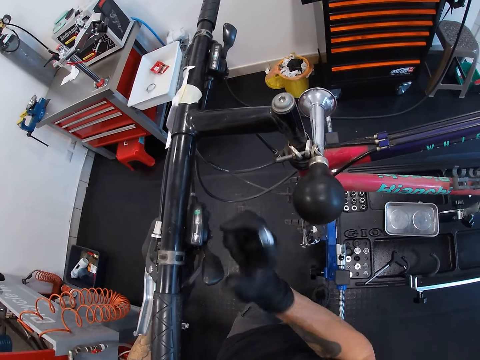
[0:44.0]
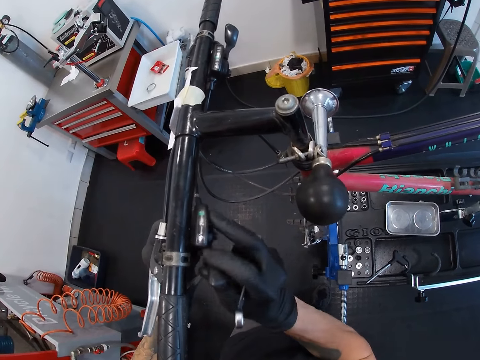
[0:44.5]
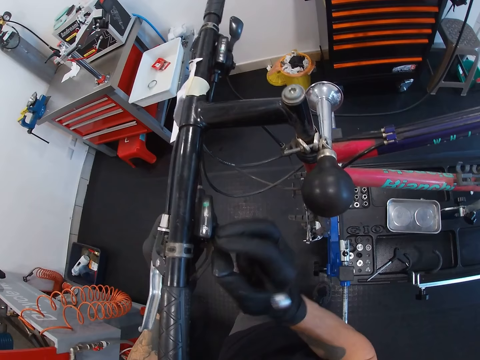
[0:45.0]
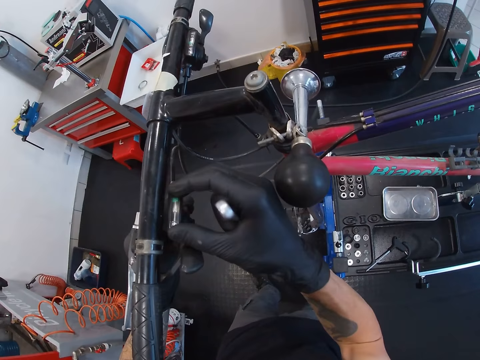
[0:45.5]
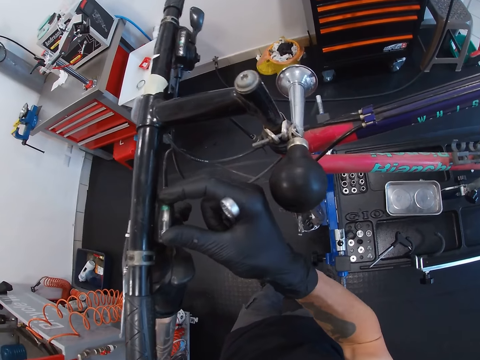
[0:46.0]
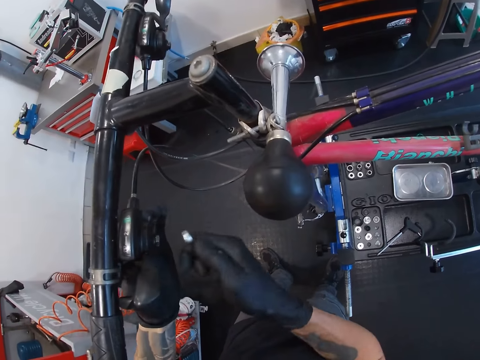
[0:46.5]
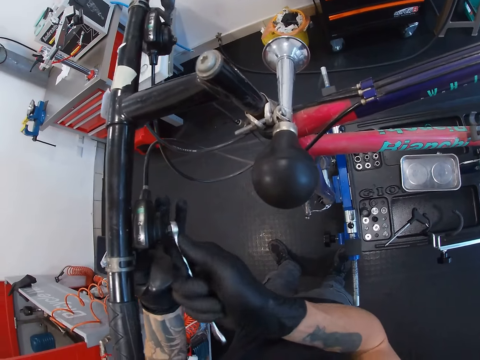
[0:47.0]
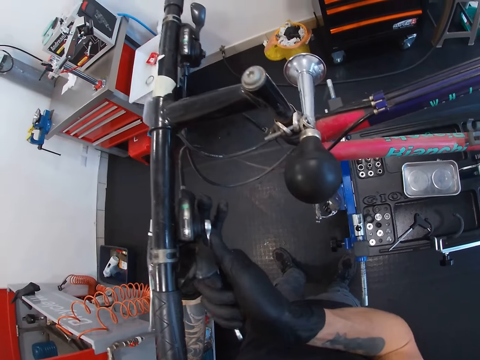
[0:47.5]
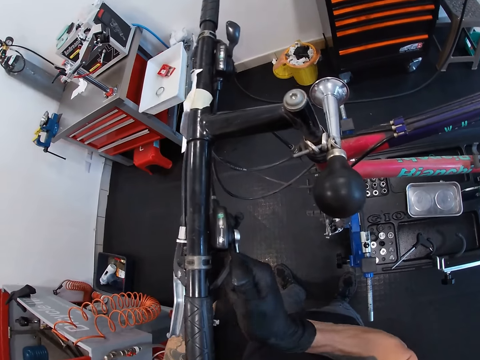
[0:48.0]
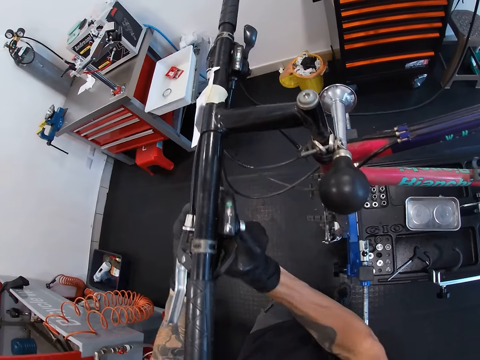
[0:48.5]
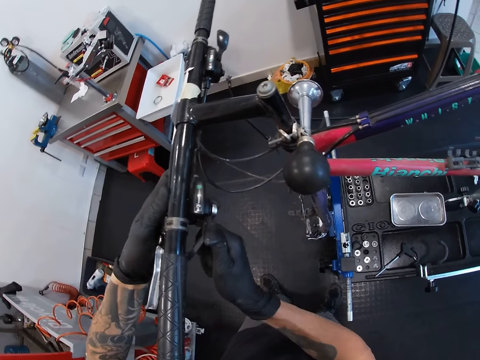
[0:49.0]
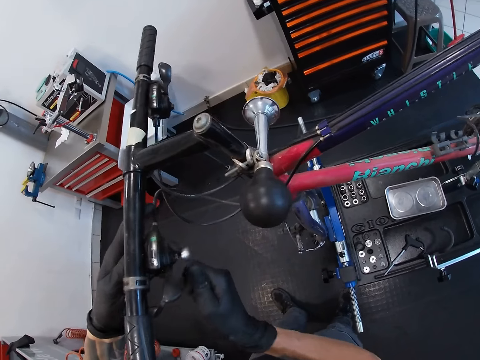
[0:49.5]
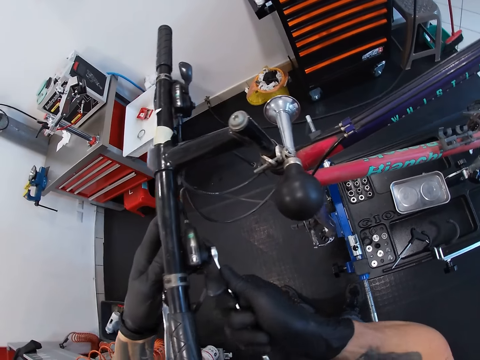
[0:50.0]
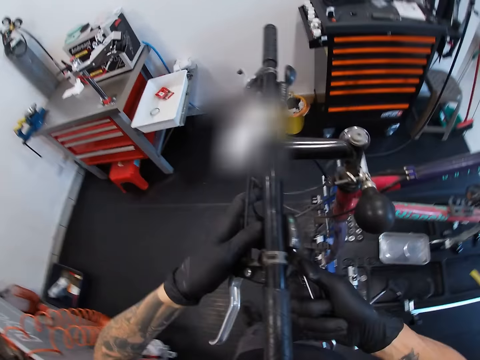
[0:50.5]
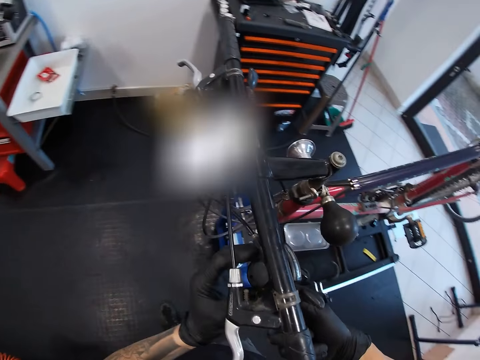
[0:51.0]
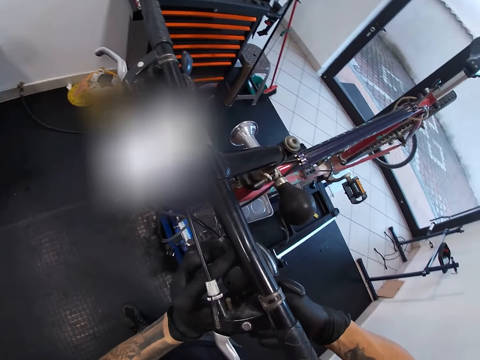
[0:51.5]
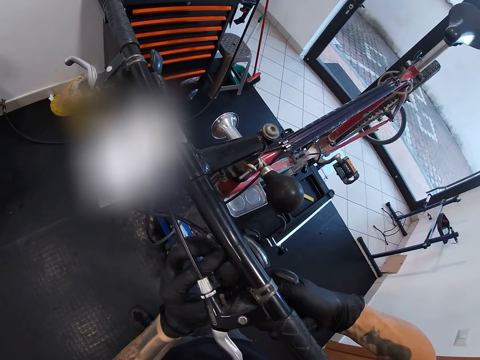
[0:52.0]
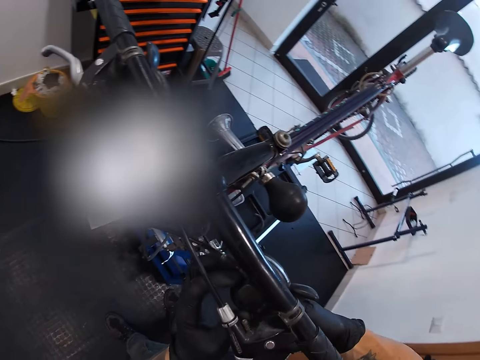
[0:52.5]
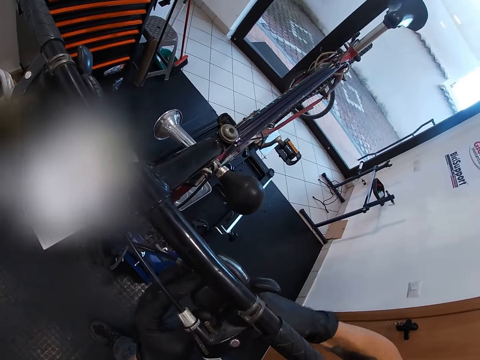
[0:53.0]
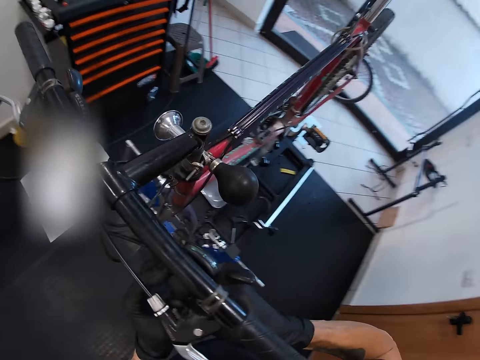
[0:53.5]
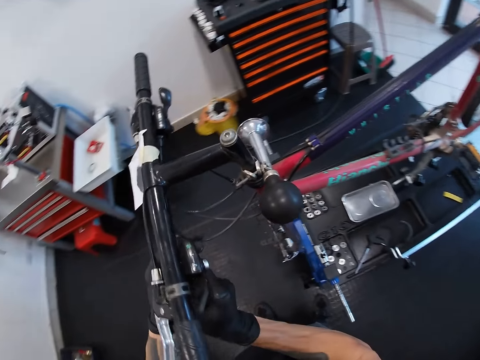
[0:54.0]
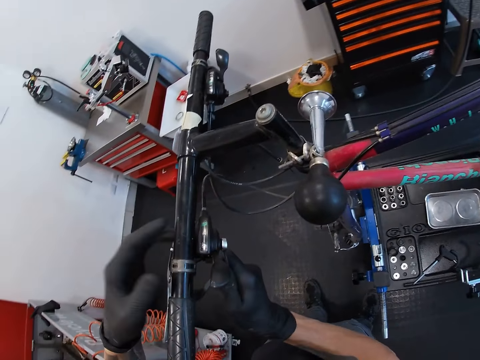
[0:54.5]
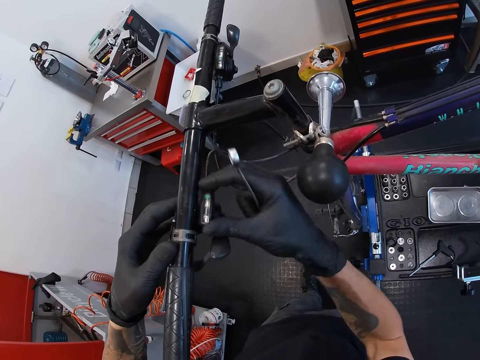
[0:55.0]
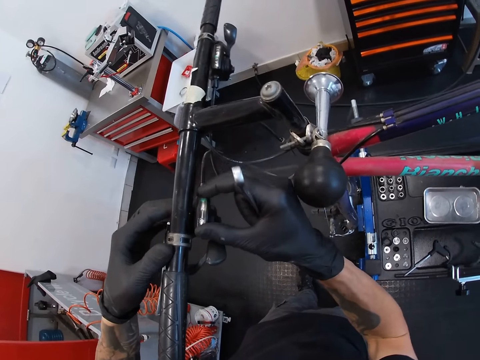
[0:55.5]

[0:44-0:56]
The camera wearer touches part of a bike. He moves the lever clamp control with his right hand. He shakes the lever clamp of the bicycle with his right hand. He tightens a nut on the bicycle. He loosens the lever clamp of the bicycle with the combination spanner in his right hand. He touches the shifter lever of the bicycle with his left hand. He shakes the lever clamp of the bicycle with his right hand. He adjusts part of the bicycle with his right hand.

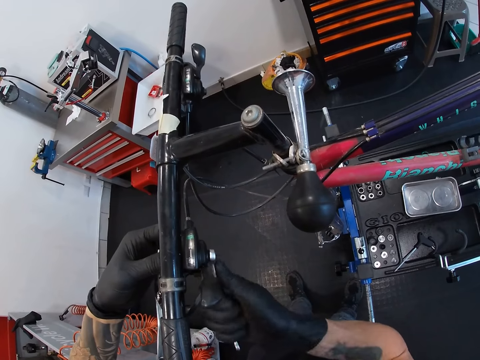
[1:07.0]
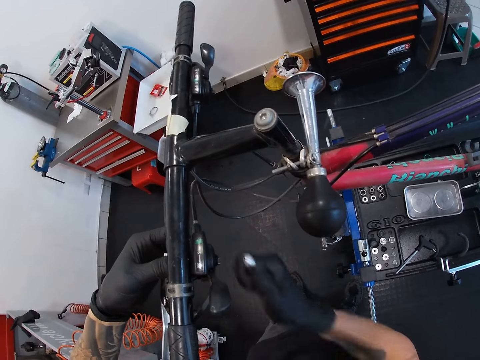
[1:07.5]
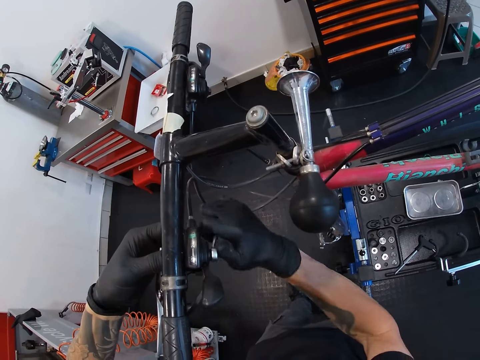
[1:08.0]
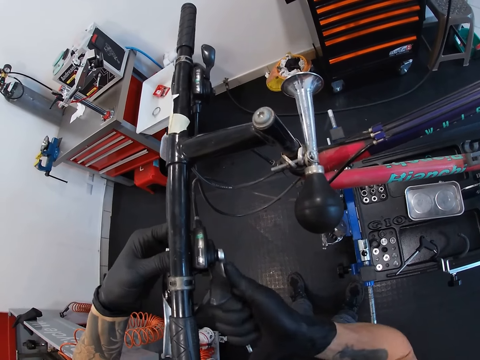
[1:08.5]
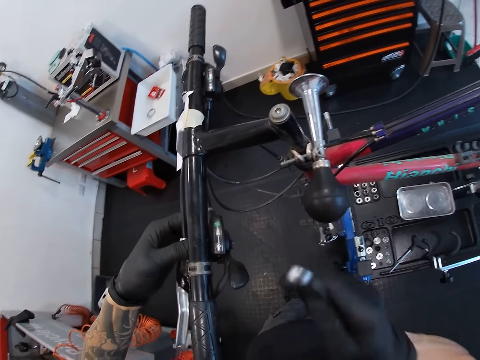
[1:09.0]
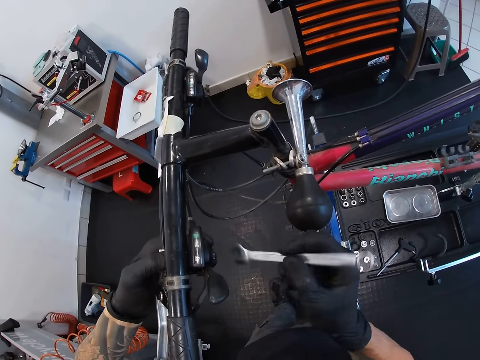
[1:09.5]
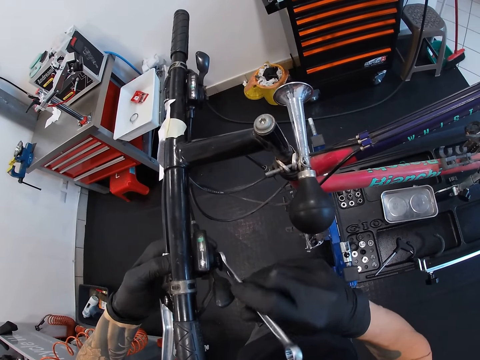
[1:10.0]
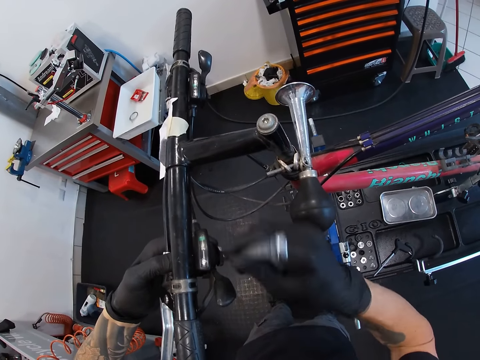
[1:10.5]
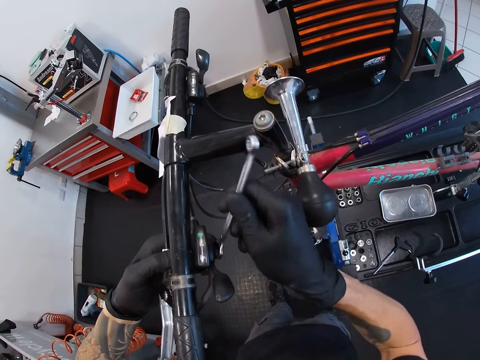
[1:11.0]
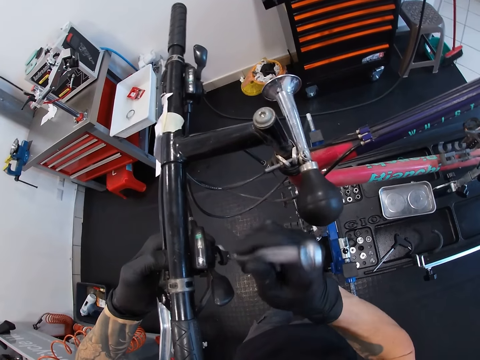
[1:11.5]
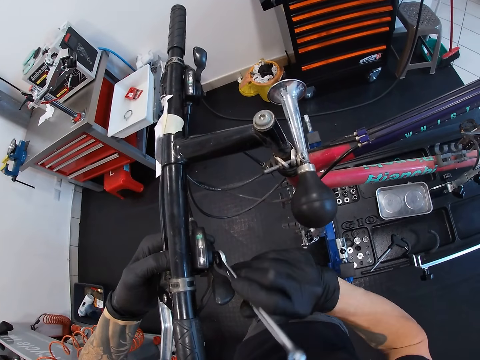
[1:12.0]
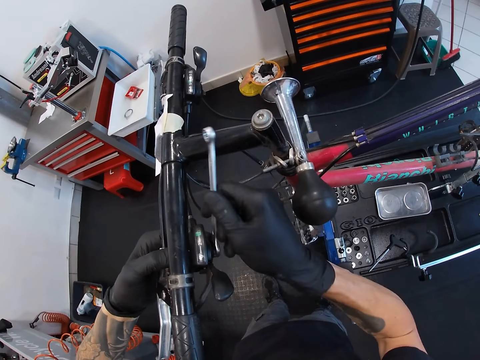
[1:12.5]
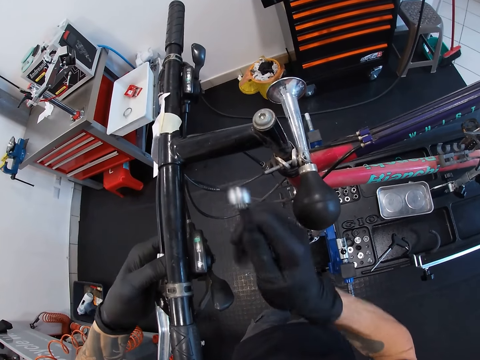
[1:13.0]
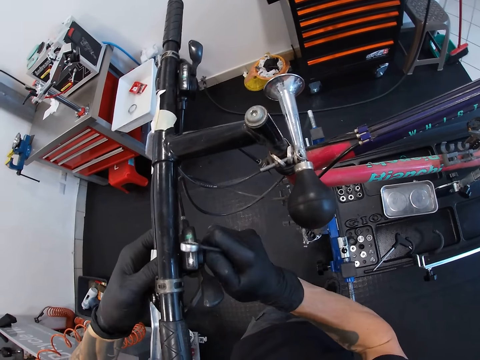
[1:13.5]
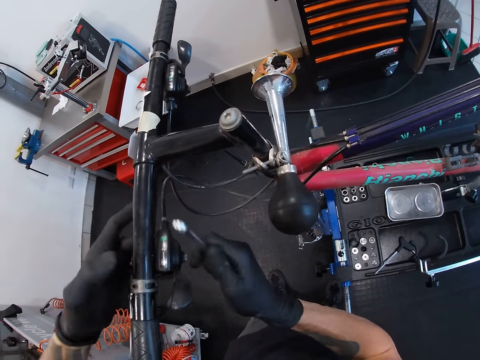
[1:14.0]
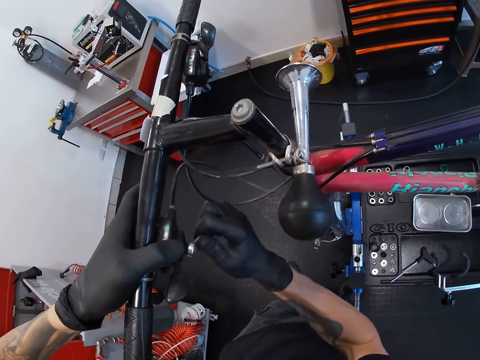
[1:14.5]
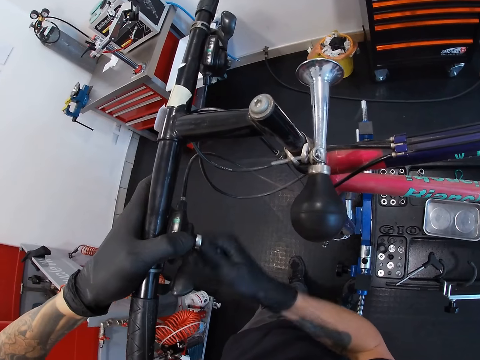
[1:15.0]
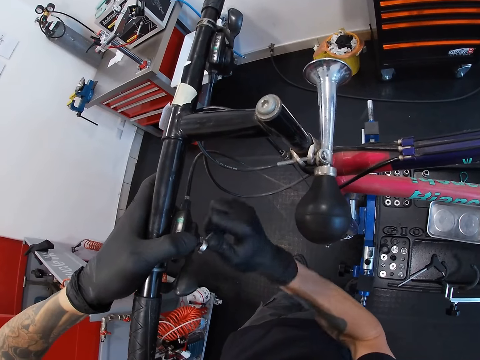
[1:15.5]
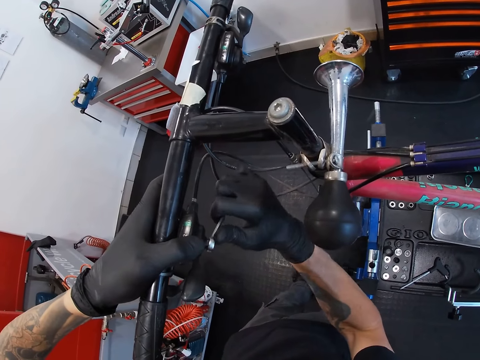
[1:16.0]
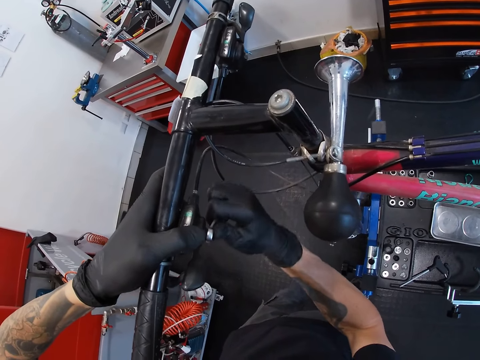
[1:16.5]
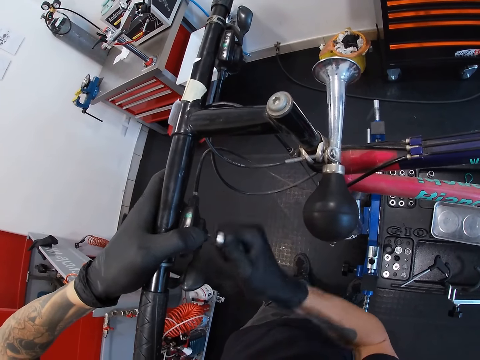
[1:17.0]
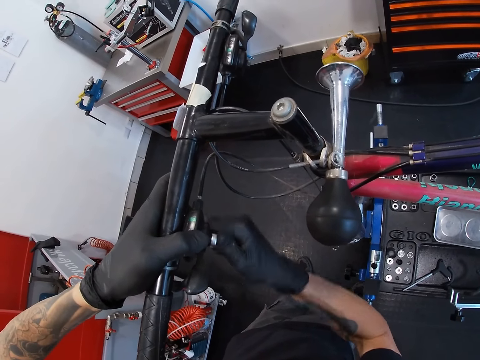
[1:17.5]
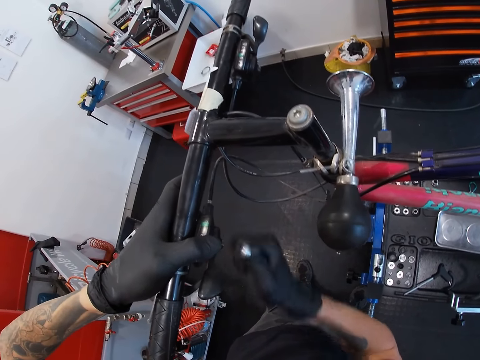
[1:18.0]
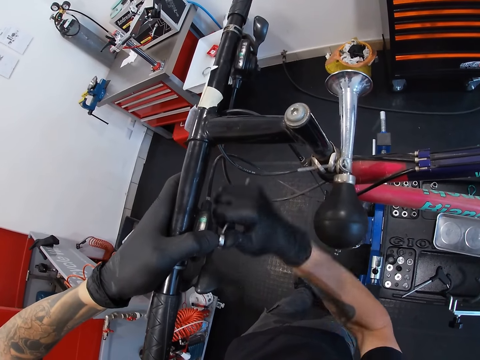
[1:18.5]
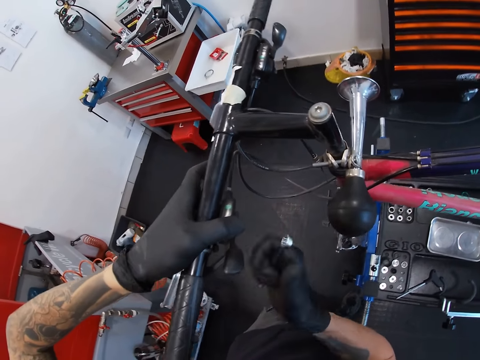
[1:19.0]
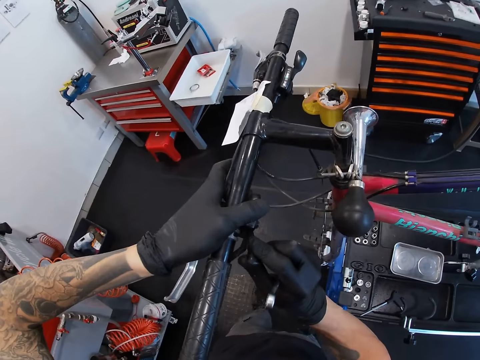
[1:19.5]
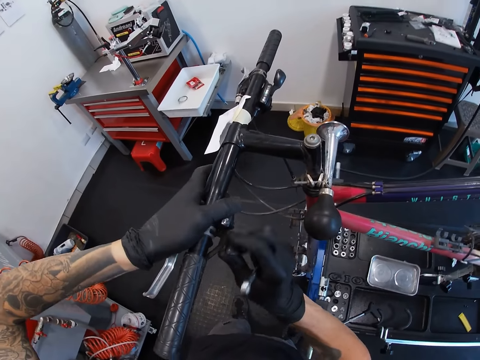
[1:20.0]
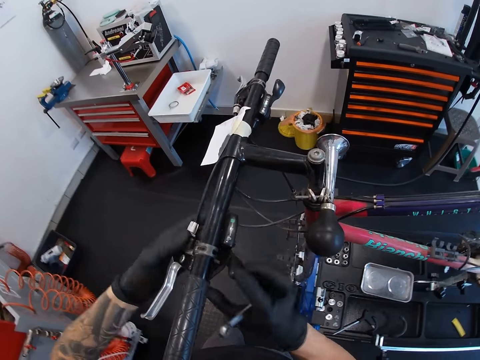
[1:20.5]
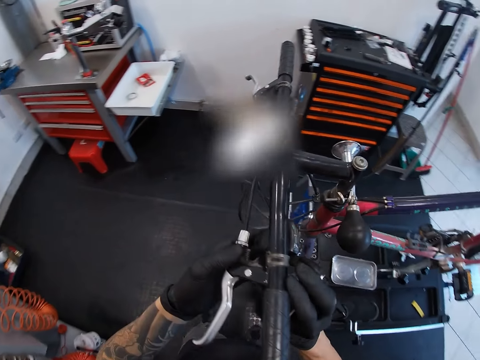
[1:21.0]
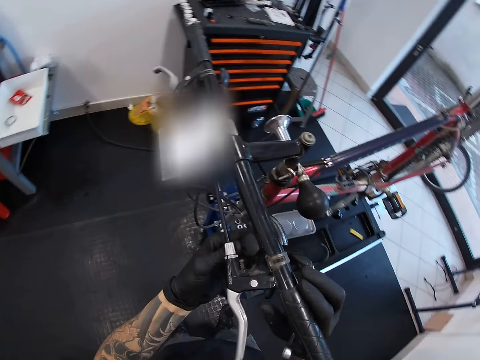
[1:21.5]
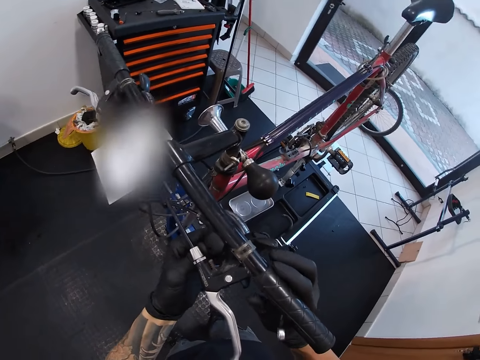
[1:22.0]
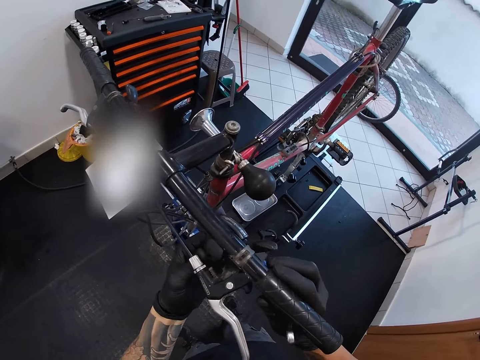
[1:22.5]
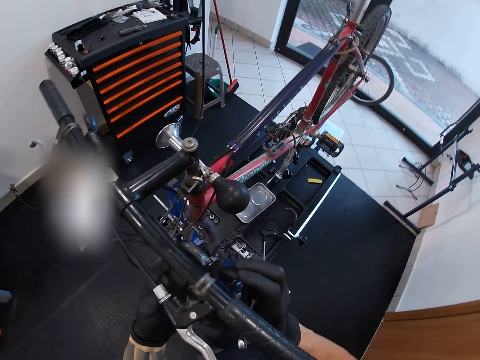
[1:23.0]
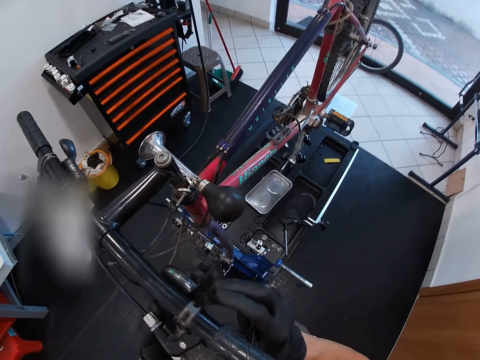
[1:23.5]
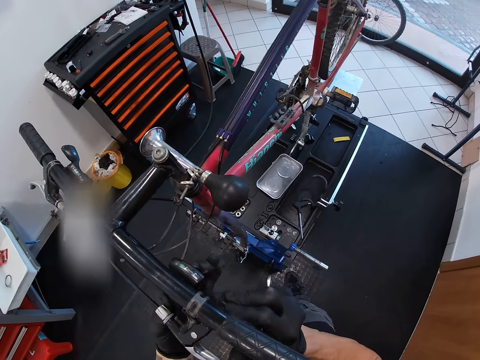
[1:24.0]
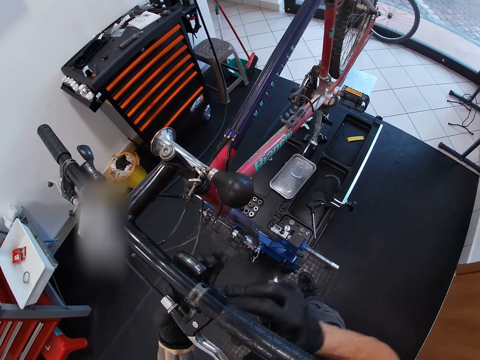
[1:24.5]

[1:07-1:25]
The camera wearer turns the spanner. He tightens a nut or the lever clamp of the bicycle with his right hand. He turns the nut on the bicycle with his right hand. He tightens the lever clamp of the bicycle with the combination spanner in his right hand. He moves the lever clamp control with his right hand. He adjusts the left lever of the bicycle.
